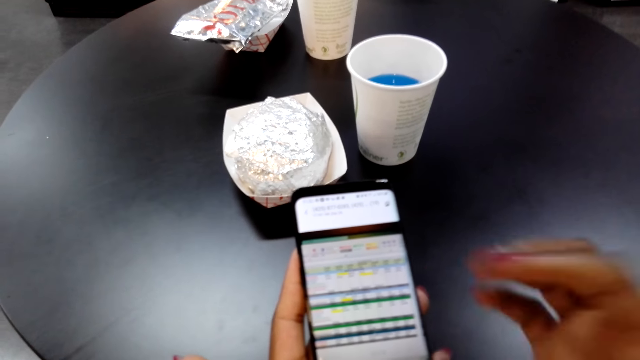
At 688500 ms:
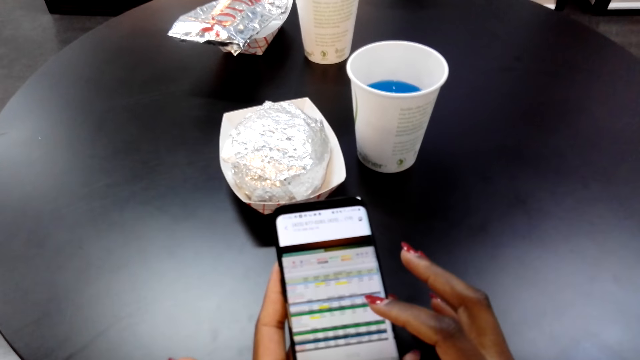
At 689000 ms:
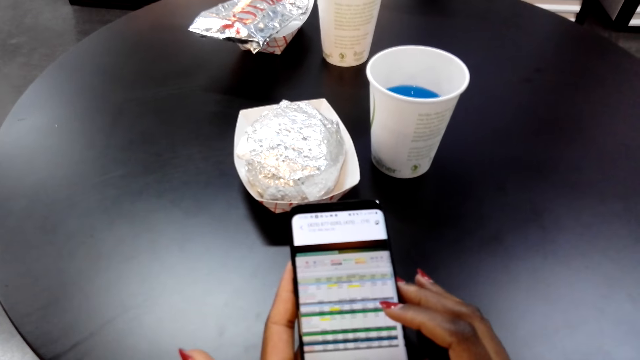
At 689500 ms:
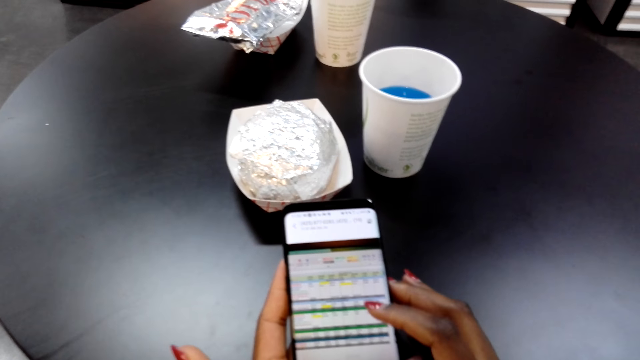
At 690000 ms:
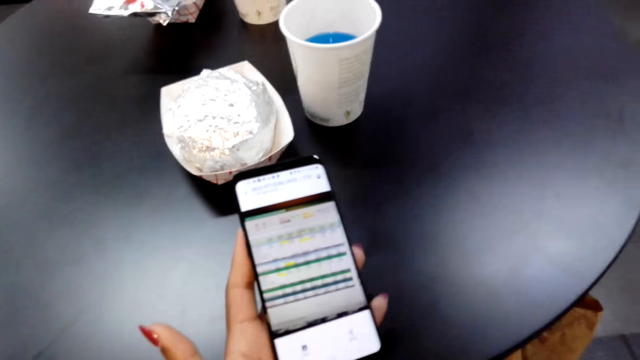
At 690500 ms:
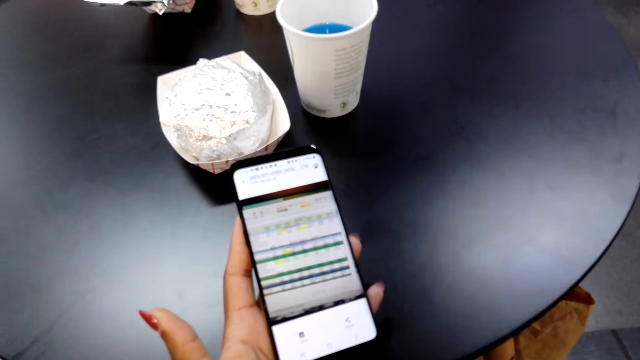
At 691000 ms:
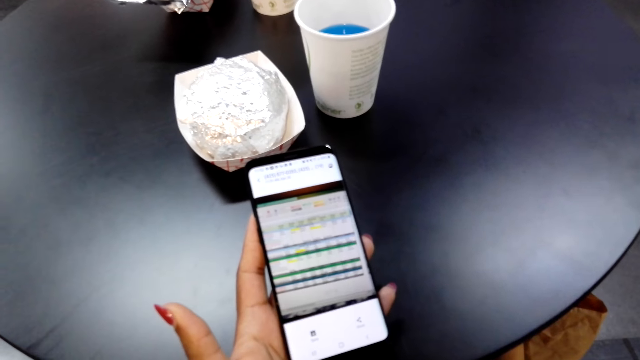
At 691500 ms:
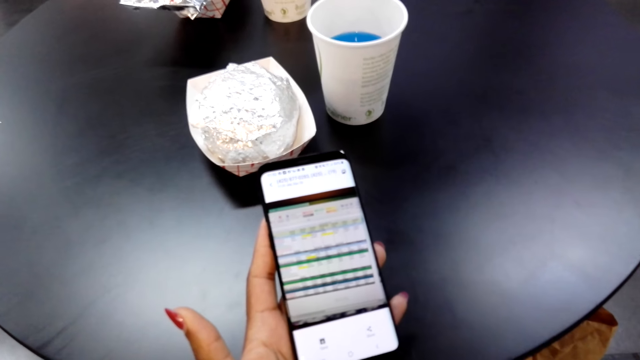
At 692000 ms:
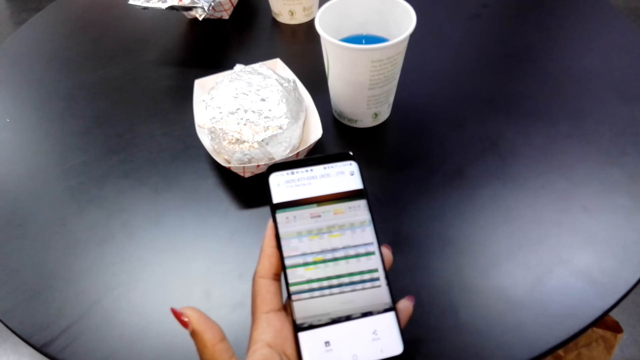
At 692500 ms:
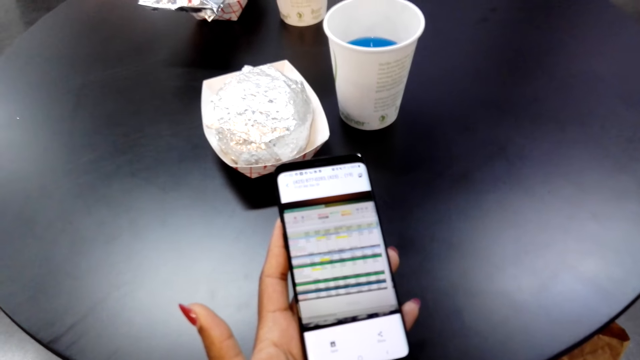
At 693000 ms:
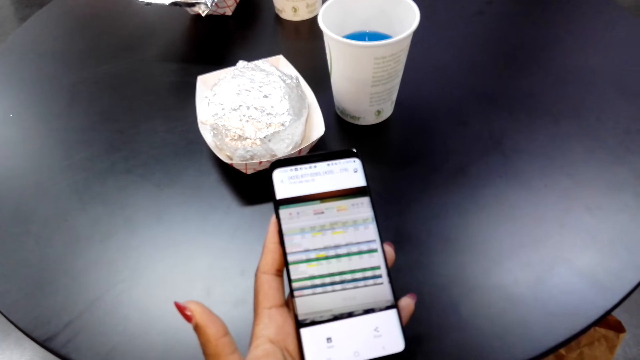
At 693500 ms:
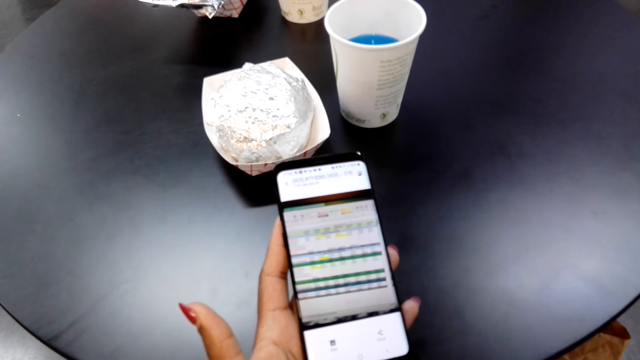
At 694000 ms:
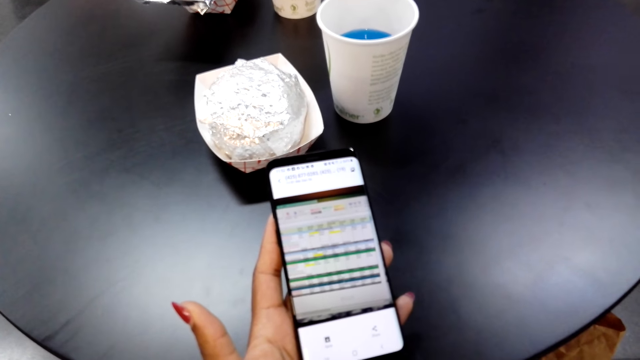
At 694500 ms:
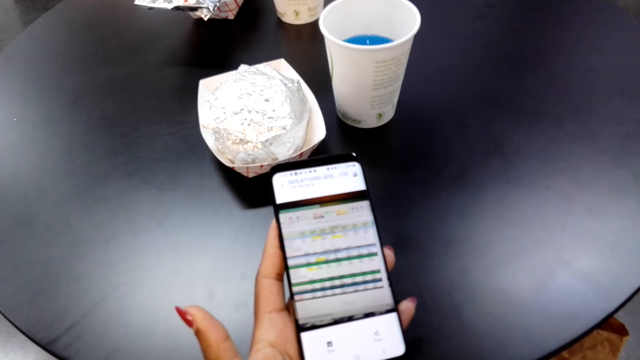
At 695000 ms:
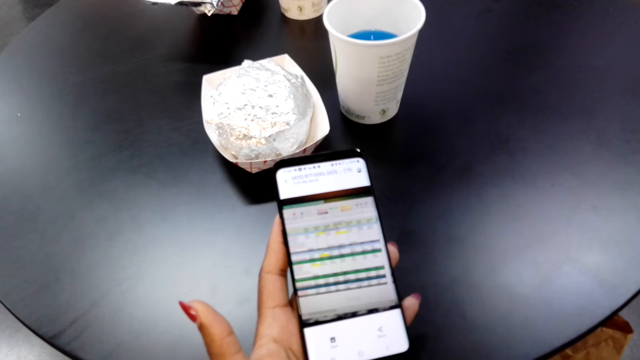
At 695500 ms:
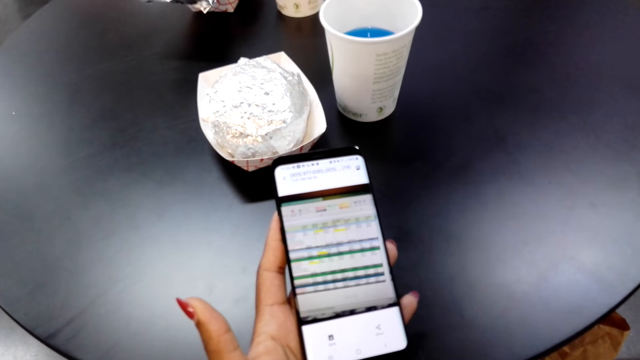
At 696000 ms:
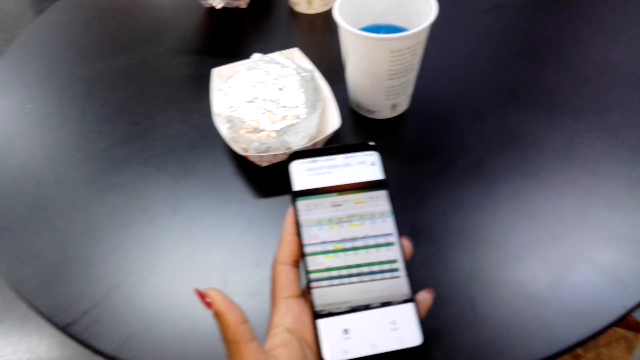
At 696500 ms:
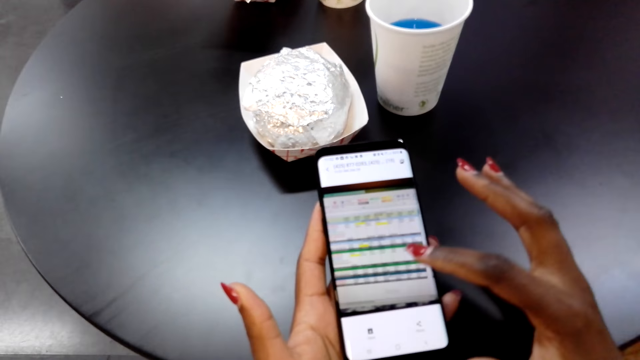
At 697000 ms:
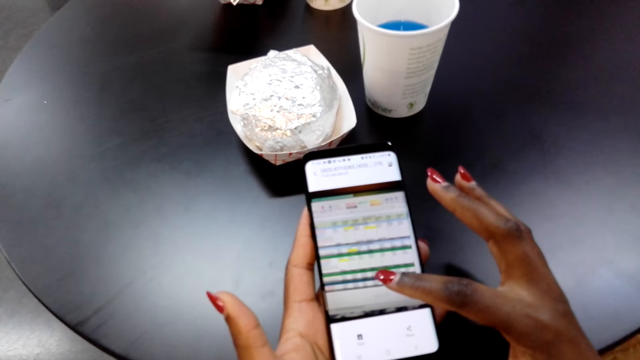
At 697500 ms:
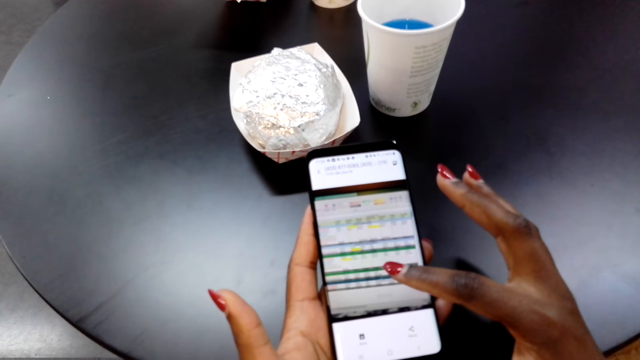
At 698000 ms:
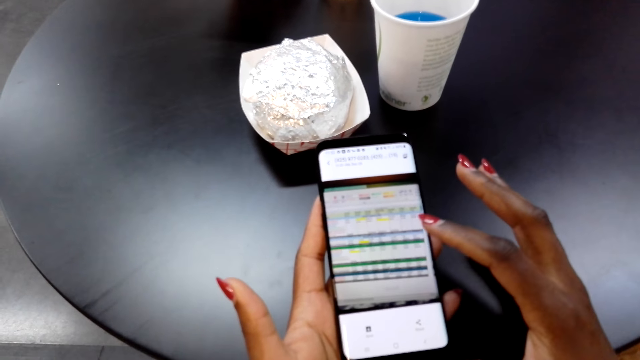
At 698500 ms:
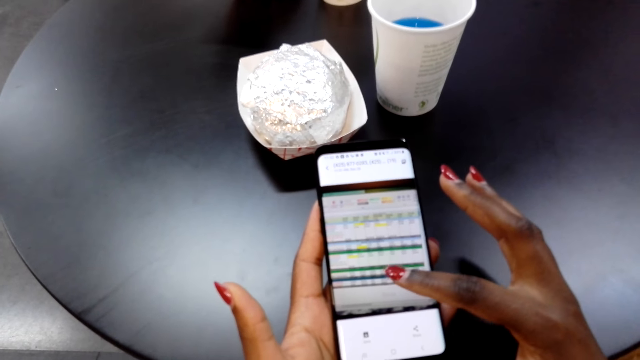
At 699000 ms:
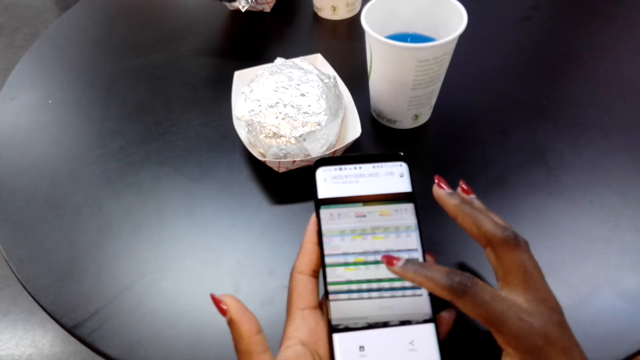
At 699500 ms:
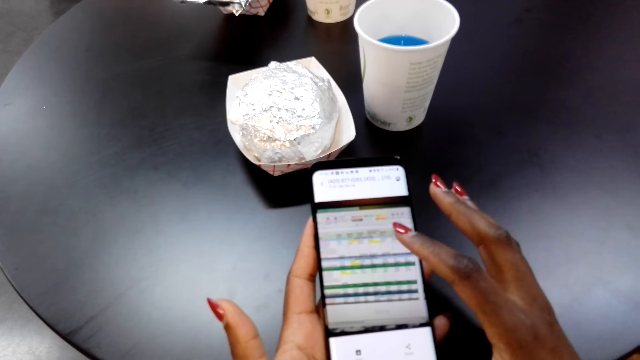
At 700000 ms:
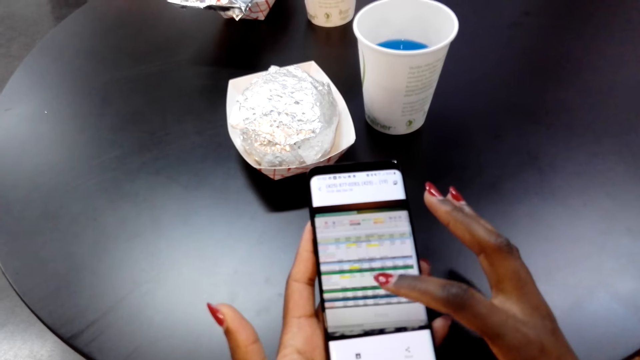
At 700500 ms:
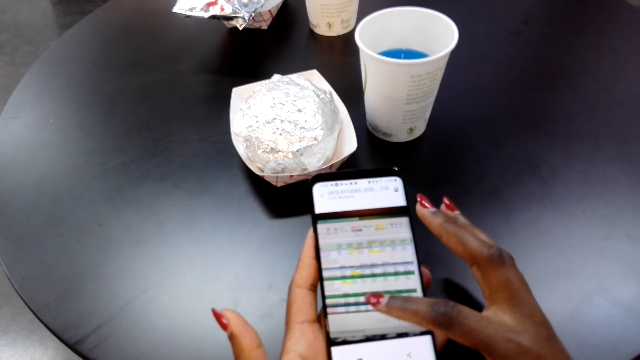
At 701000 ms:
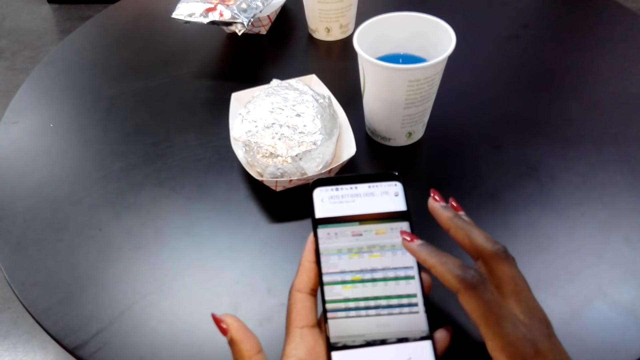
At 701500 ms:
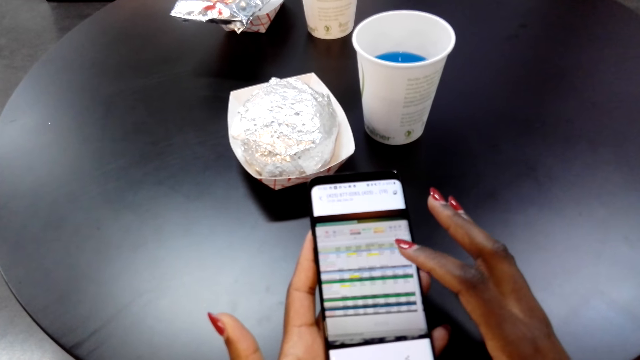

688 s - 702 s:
The camera wearer adjusts the camera. They scroll through the phone.

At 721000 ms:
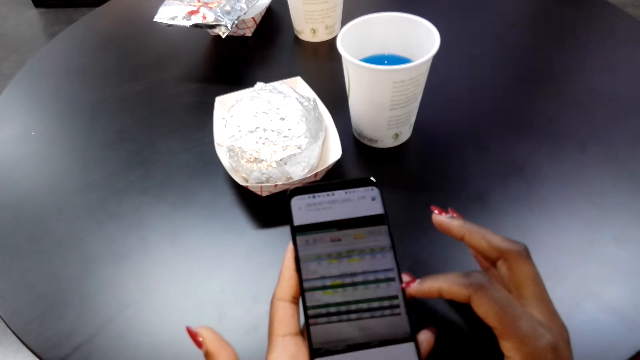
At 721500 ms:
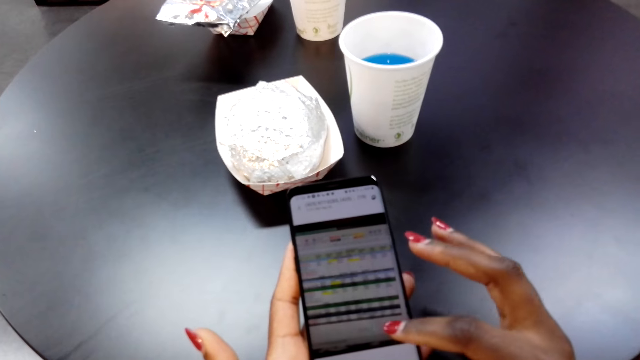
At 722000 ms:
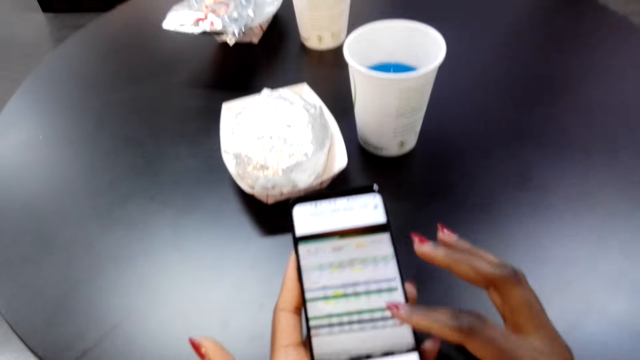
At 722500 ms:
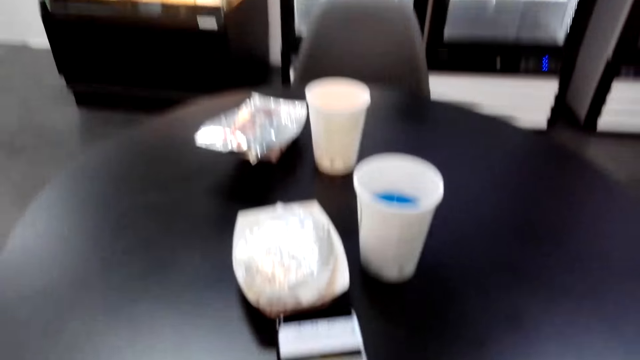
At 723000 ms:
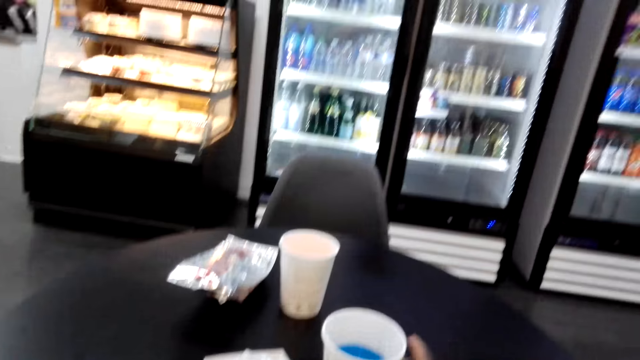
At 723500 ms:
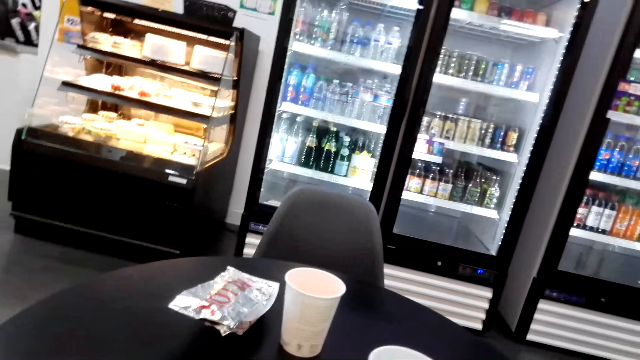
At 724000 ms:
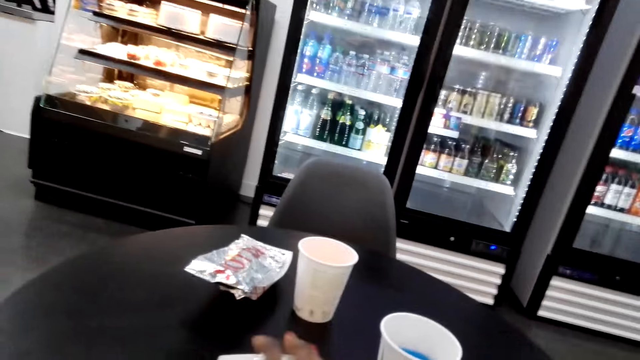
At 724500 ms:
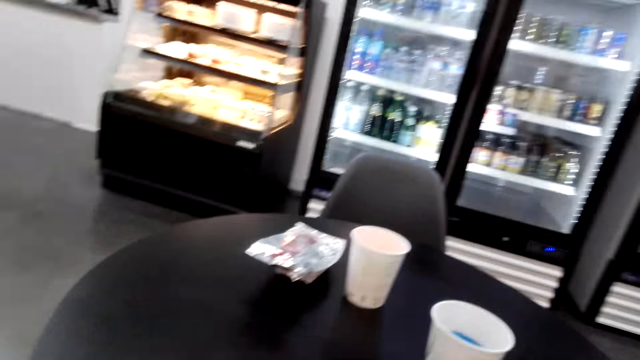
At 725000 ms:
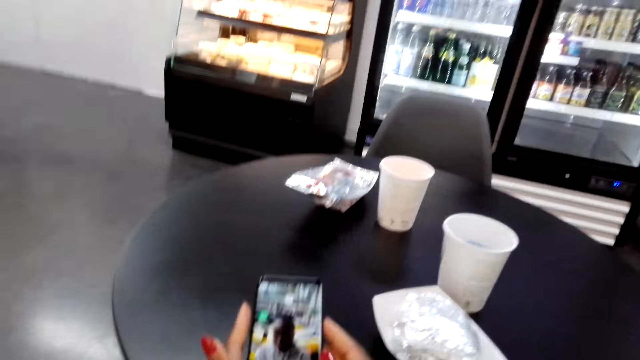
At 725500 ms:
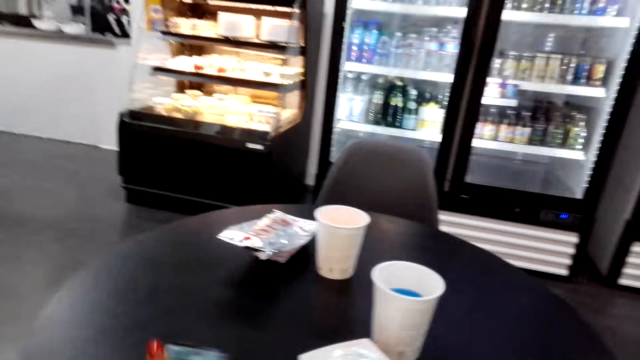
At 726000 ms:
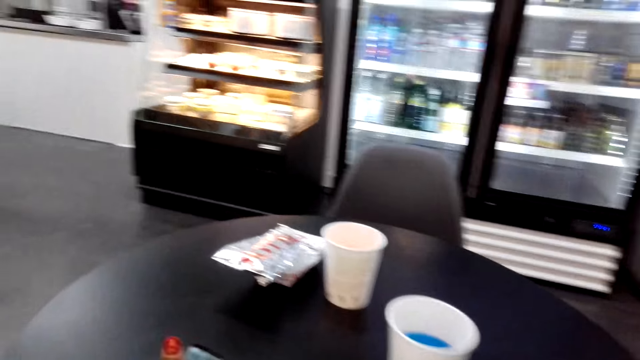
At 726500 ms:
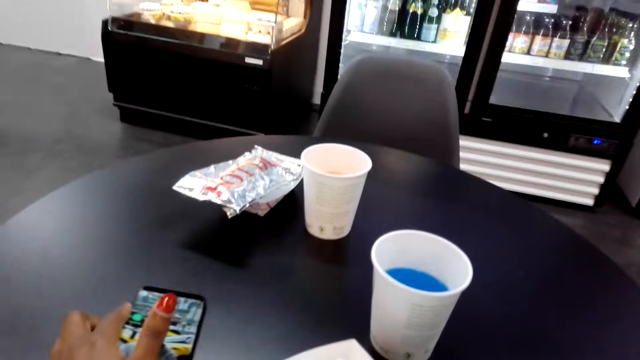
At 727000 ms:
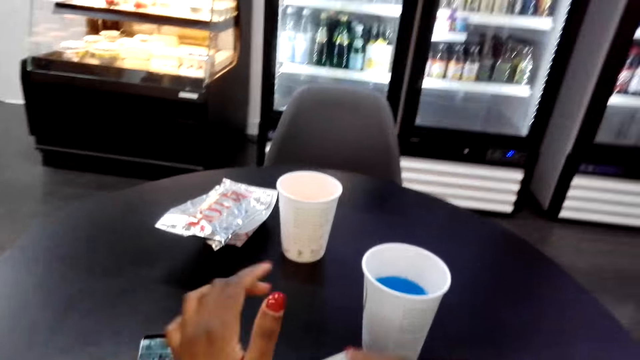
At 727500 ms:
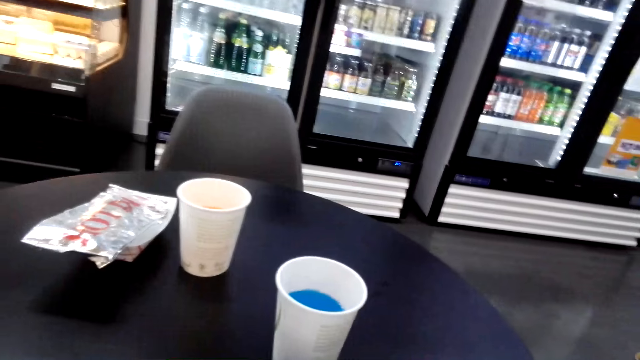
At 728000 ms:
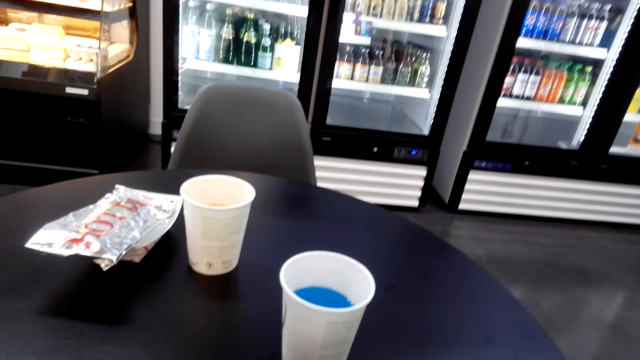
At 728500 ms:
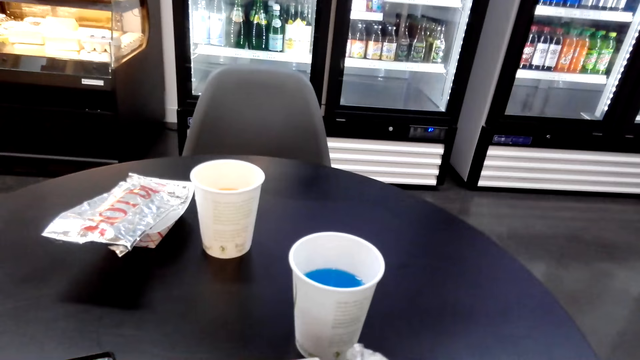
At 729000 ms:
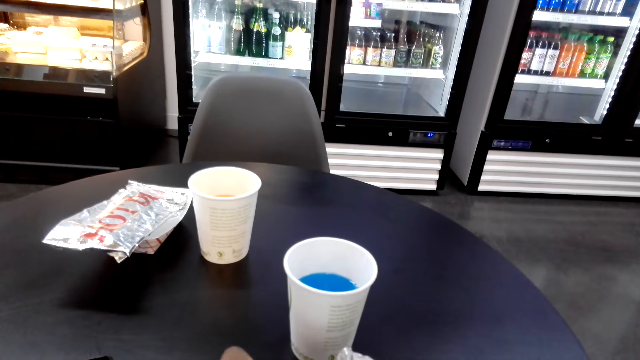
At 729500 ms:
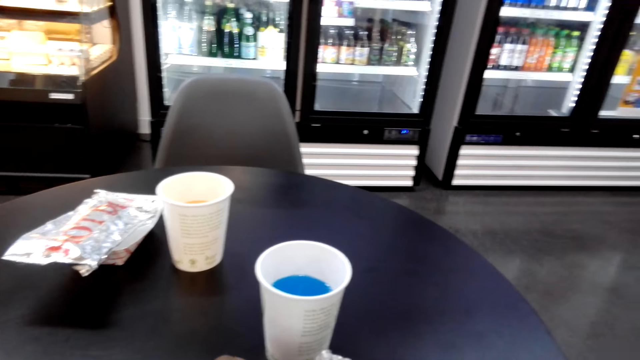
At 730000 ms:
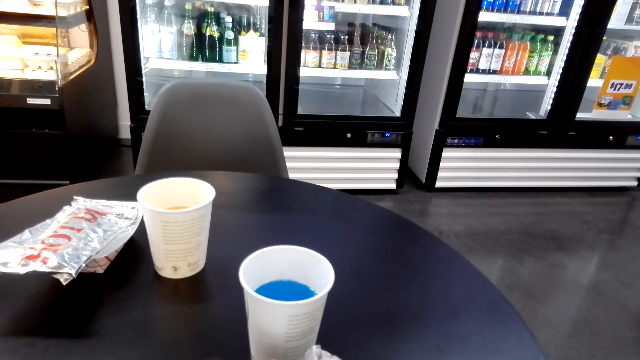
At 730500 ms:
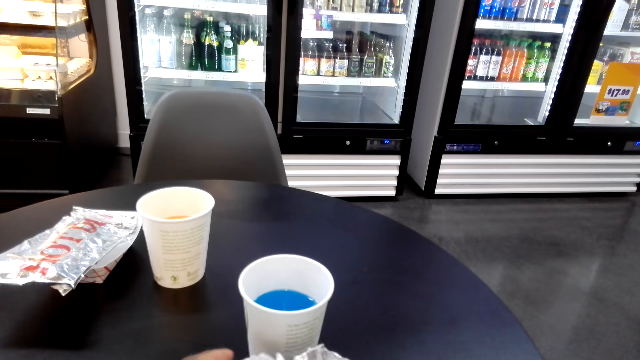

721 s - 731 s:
The camera wearer reads on the phone. They look around. They place the phone on the table. They pull something on the table. They look around.
